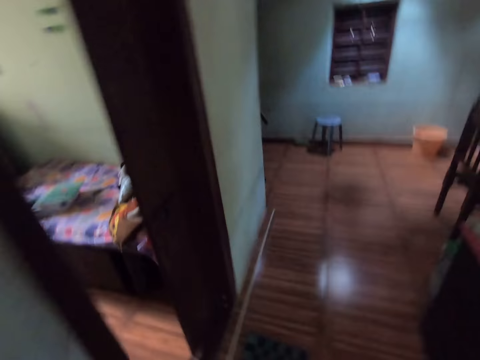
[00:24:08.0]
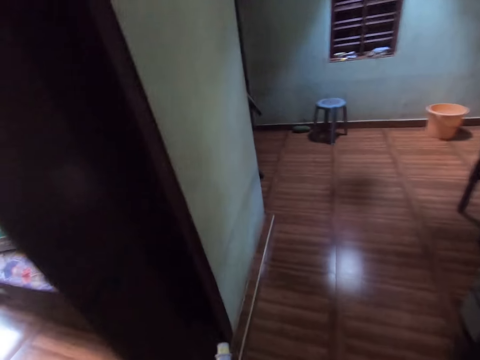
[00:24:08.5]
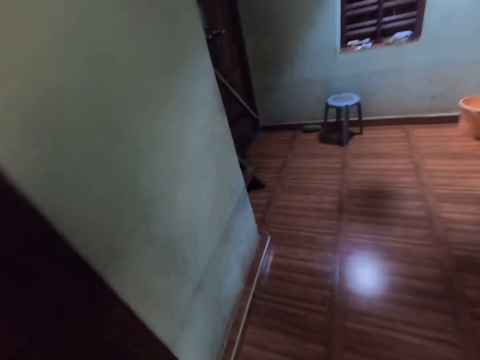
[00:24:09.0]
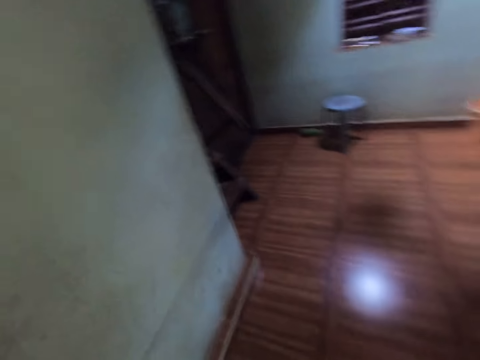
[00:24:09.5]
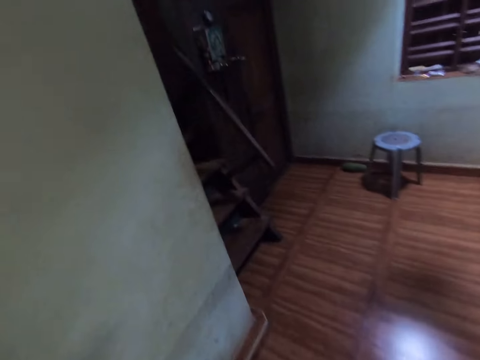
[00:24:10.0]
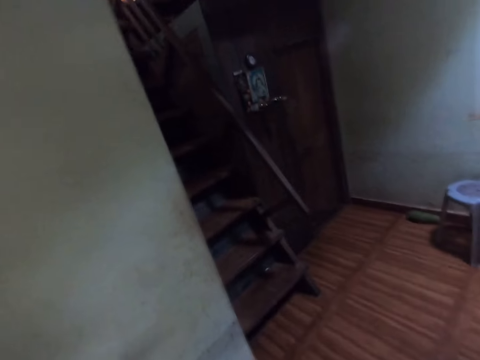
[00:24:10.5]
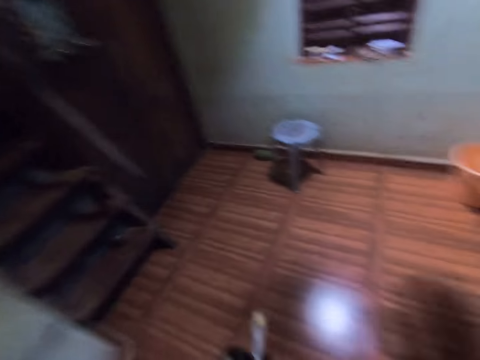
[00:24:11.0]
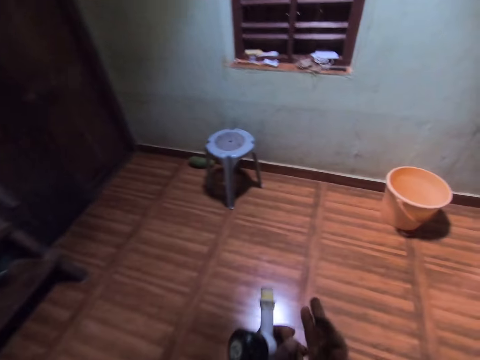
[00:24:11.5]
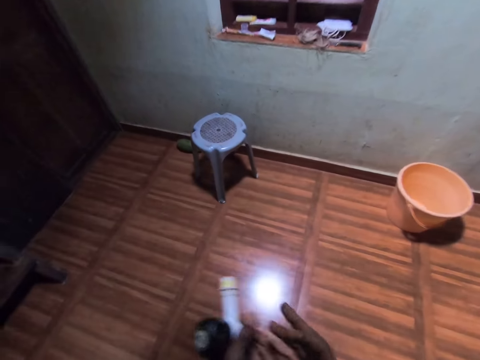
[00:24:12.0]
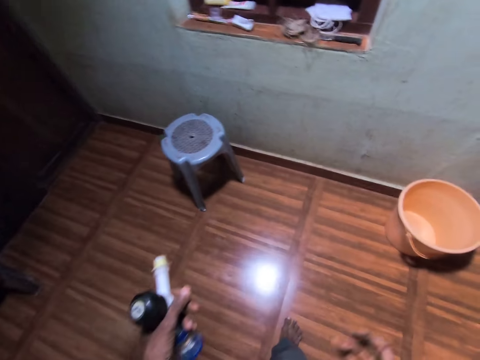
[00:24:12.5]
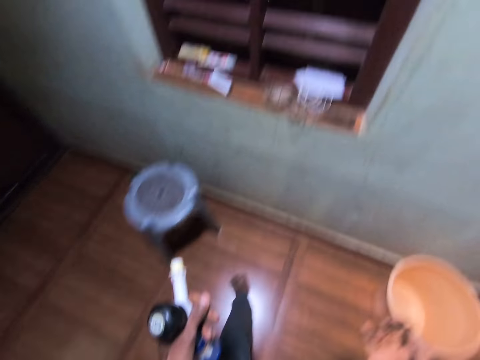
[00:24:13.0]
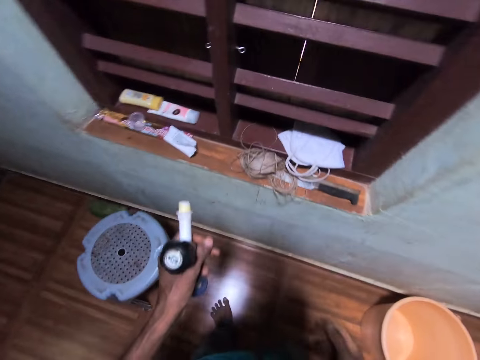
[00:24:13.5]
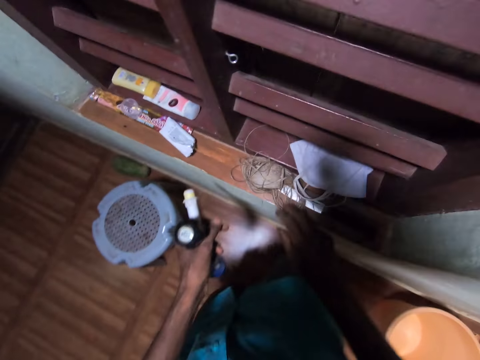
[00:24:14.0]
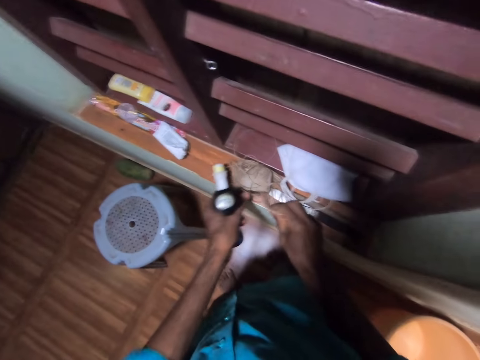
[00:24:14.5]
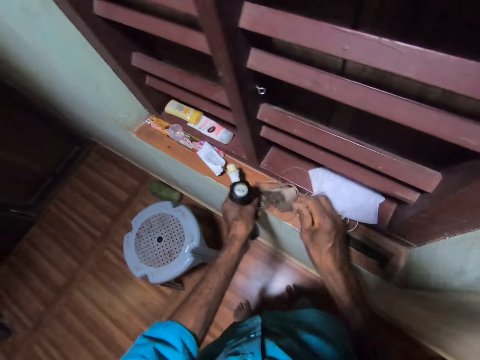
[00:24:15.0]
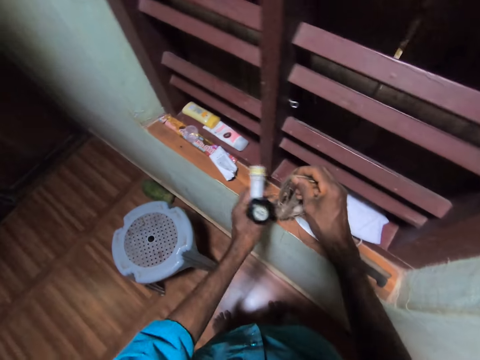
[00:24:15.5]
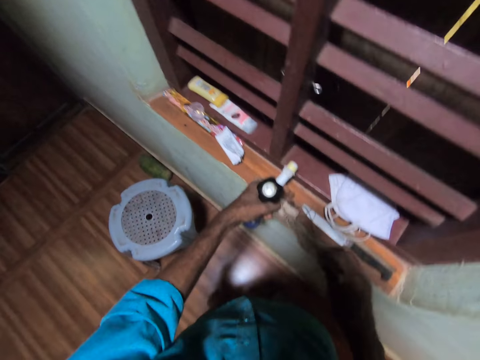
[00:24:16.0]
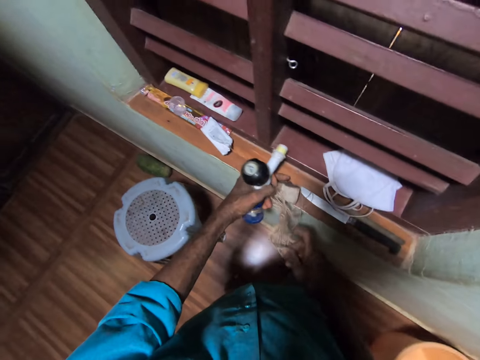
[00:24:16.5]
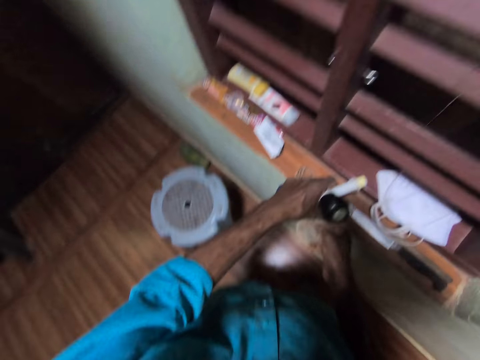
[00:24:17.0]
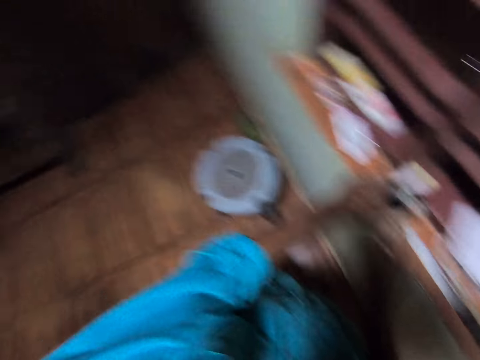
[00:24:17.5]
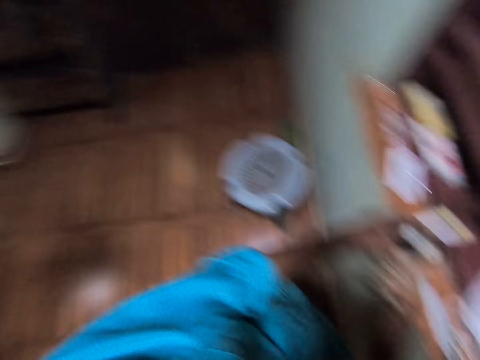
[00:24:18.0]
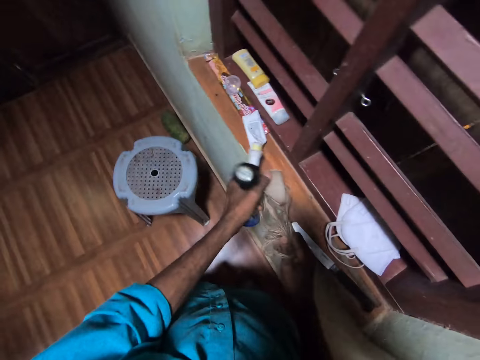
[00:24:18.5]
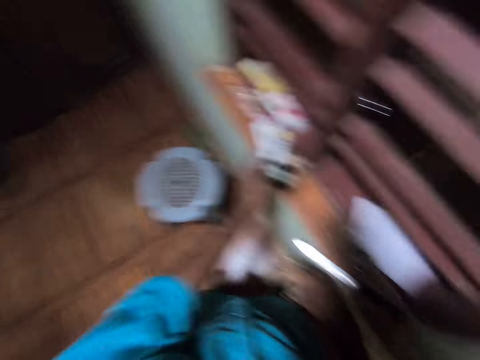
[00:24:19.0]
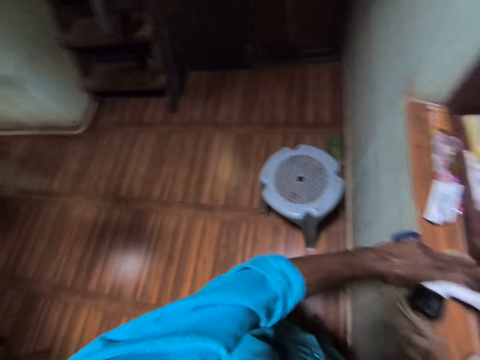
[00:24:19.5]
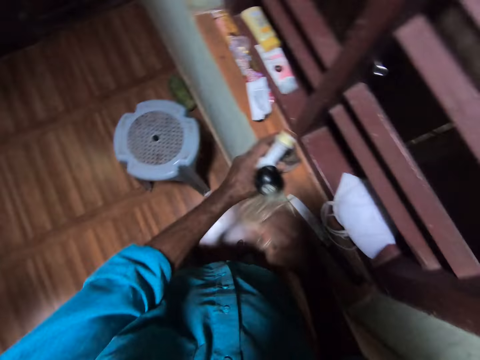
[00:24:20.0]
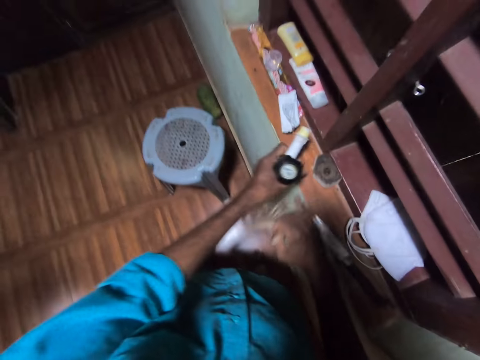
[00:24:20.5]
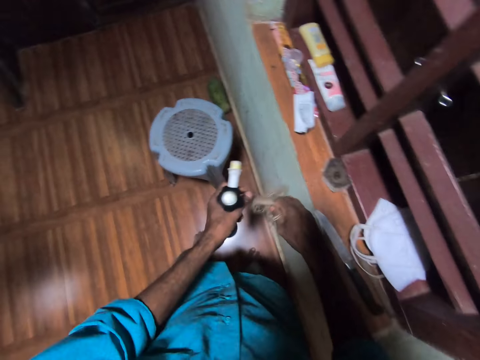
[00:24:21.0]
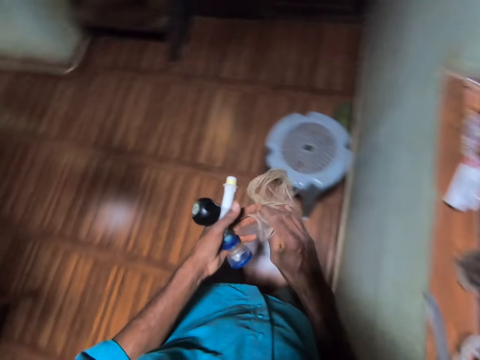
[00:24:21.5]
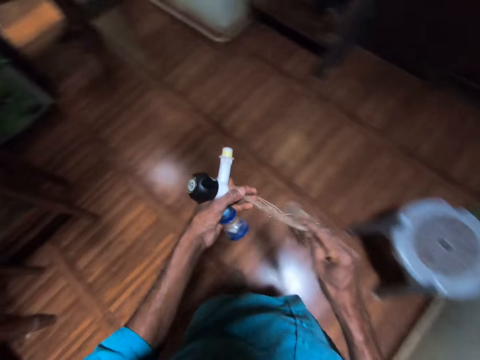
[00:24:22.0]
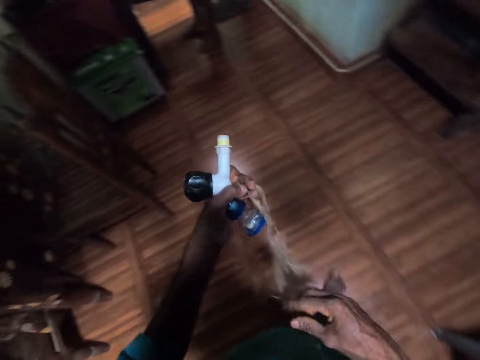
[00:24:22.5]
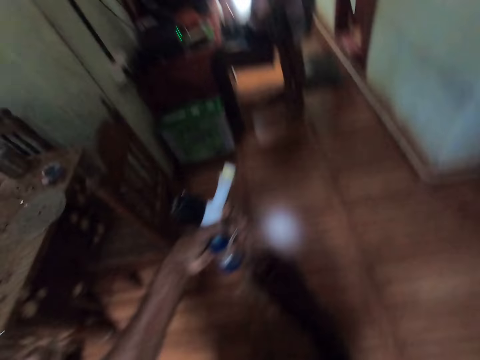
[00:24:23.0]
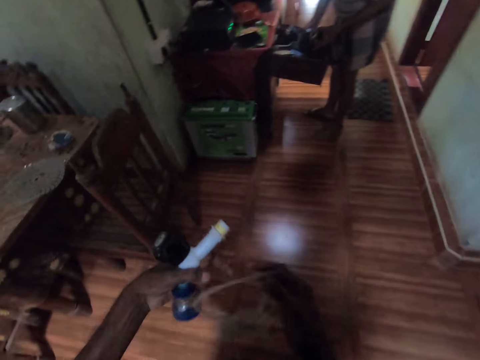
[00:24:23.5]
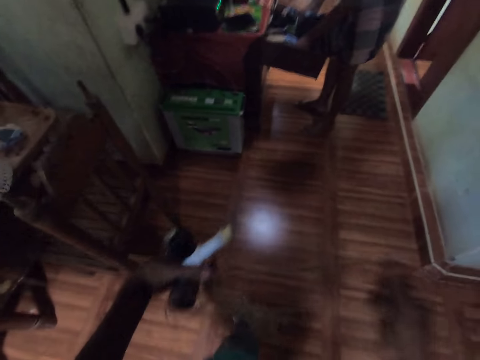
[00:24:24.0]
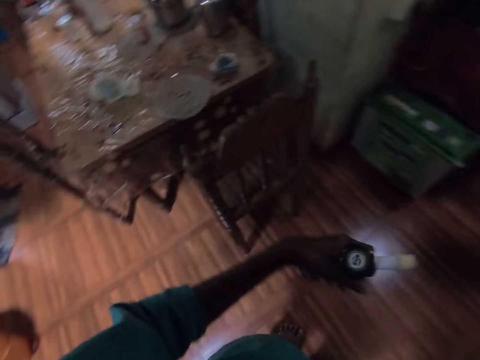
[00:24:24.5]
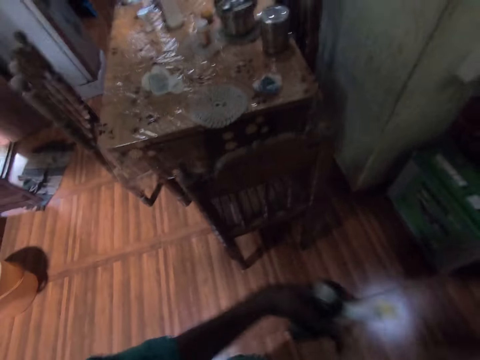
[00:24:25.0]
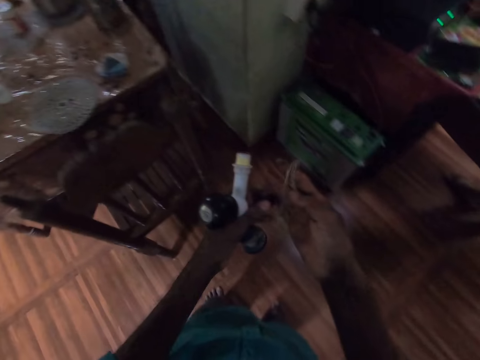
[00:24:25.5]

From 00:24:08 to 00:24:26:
The camera wearer walks into the dining room from the passageway. He picks a plumbing flax or thread from a window sill with his right hand. He untangles the plumbing flax with his hands. He stretches the thread in his hands.

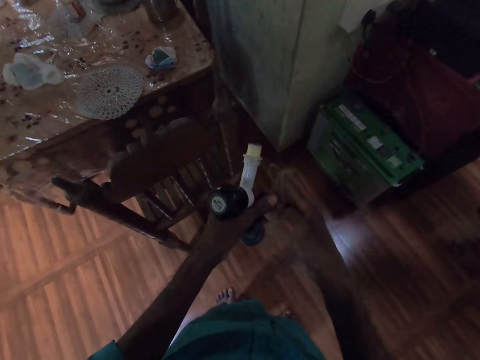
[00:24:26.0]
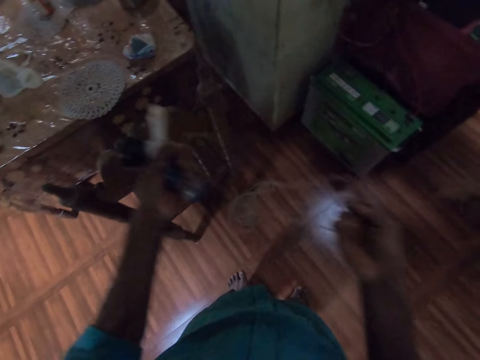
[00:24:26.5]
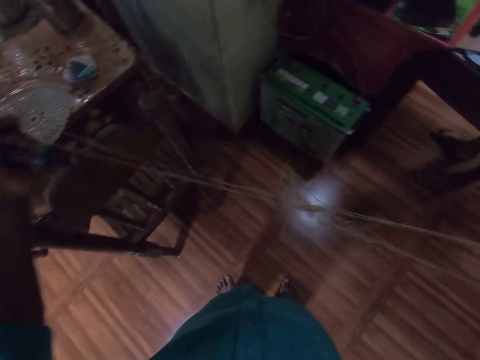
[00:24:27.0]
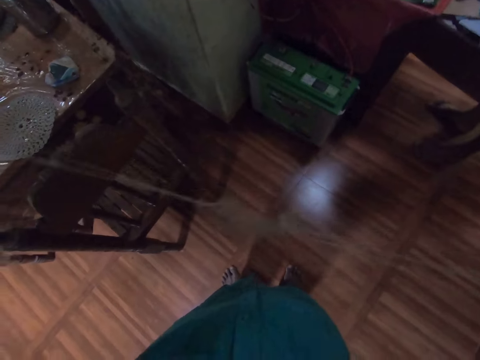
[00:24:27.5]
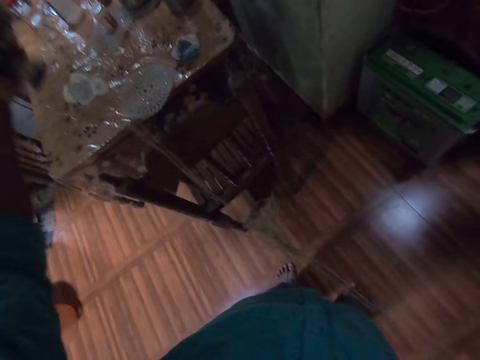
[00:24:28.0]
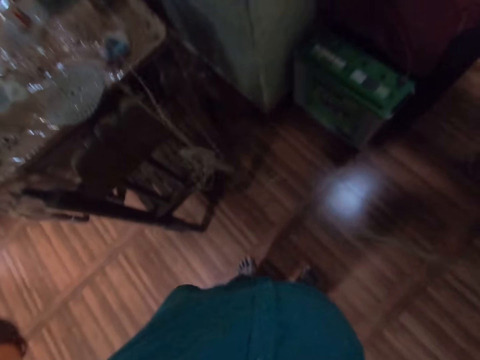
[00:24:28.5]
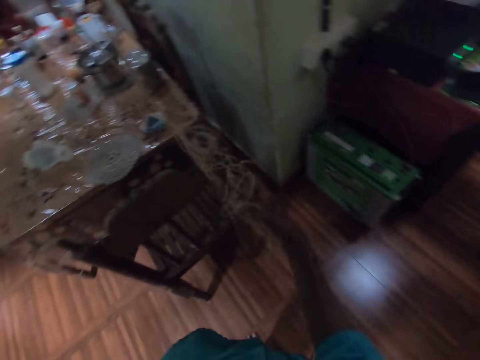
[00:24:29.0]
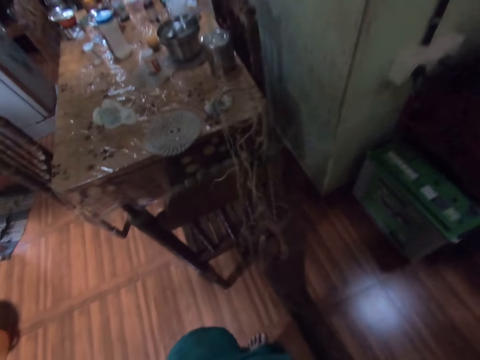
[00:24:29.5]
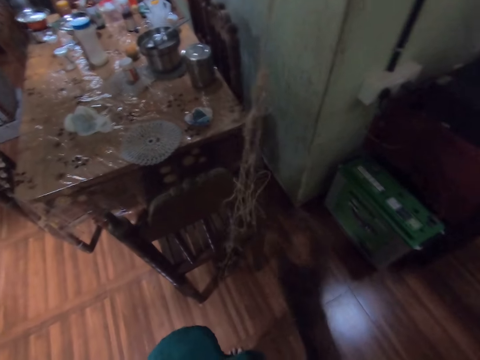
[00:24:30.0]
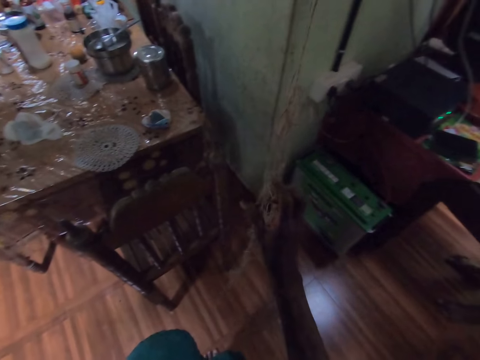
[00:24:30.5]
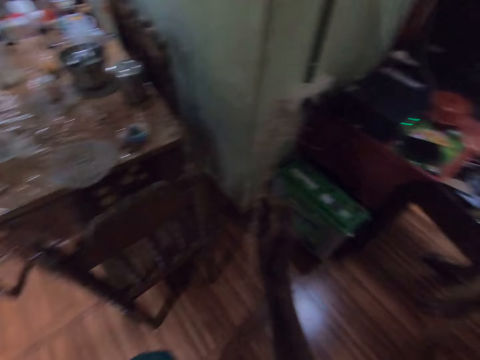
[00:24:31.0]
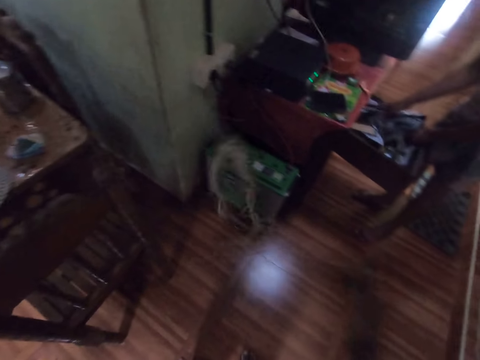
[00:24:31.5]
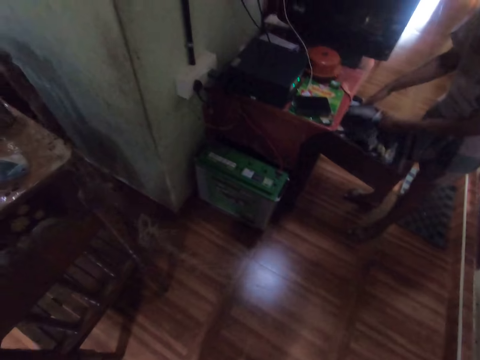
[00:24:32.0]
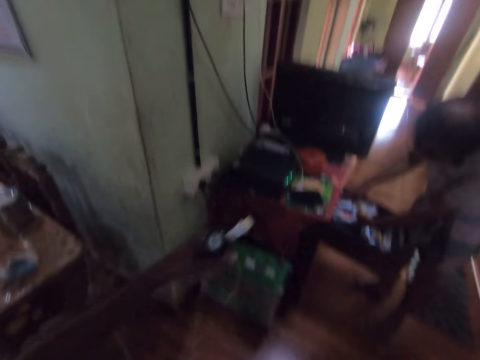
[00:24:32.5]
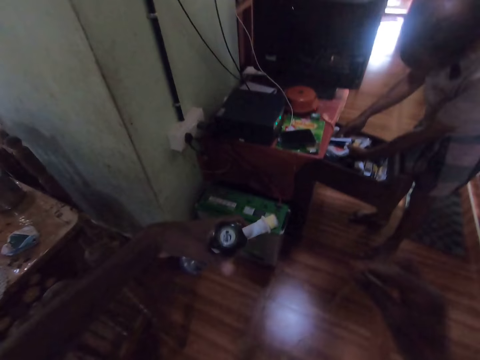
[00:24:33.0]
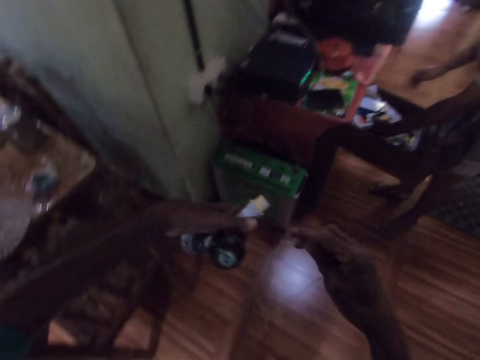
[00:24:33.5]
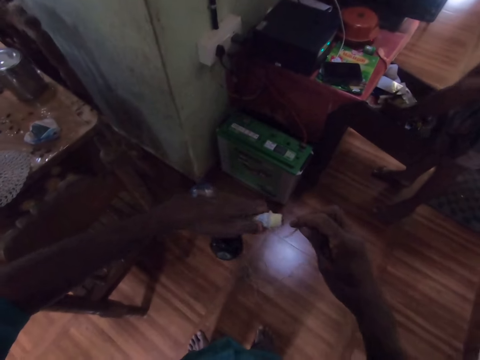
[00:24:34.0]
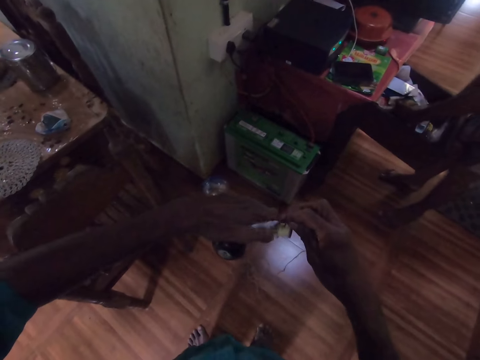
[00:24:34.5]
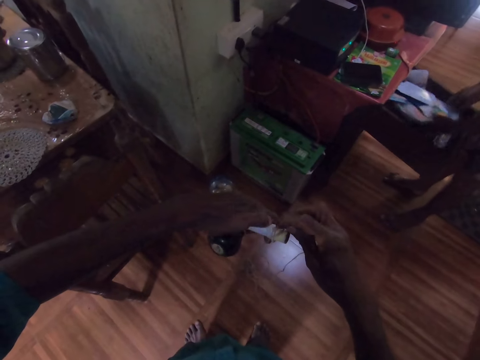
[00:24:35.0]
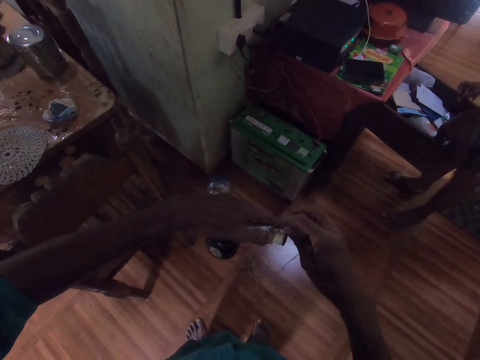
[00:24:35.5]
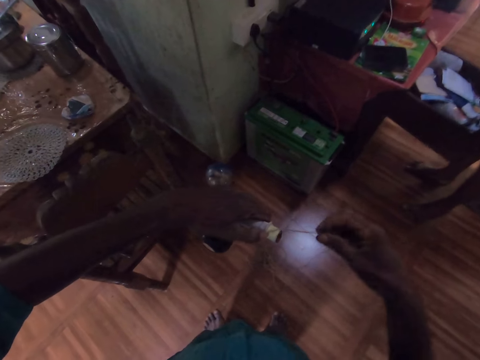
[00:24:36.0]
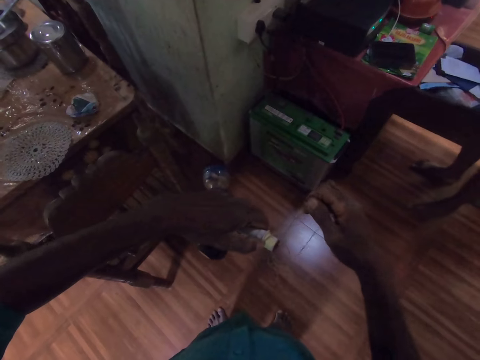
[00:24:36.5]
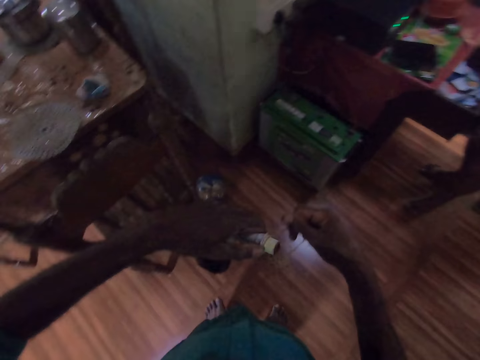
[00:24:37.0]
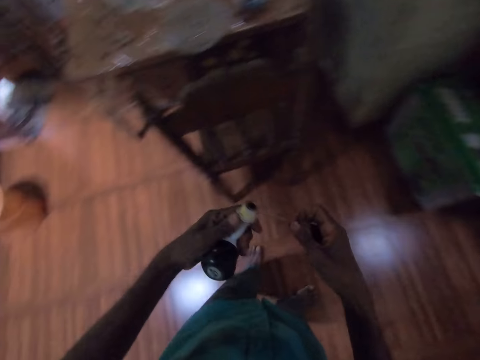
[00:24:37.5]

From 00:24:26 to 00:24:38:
A man searches through the drawer with both hands. The camera wearer wraps the plumbing flax or thread around the tap head's threaded connection with his right hand. The man closes the drawer with both hands.
